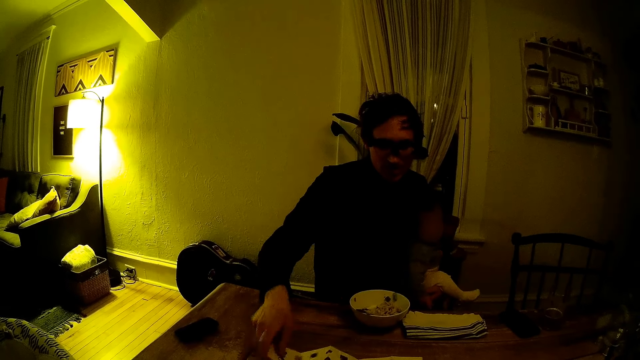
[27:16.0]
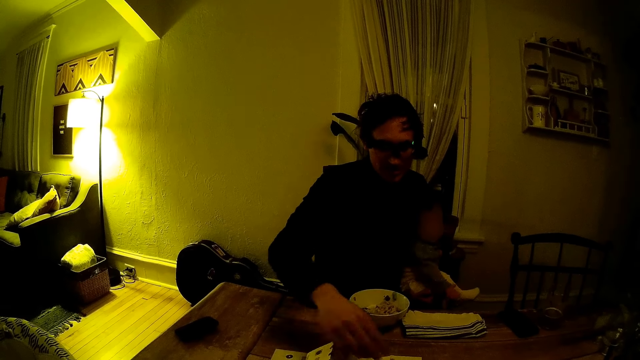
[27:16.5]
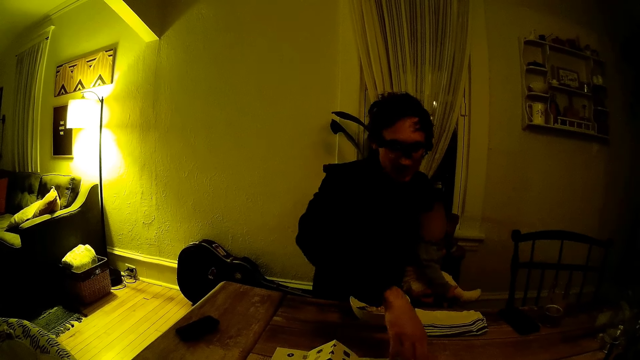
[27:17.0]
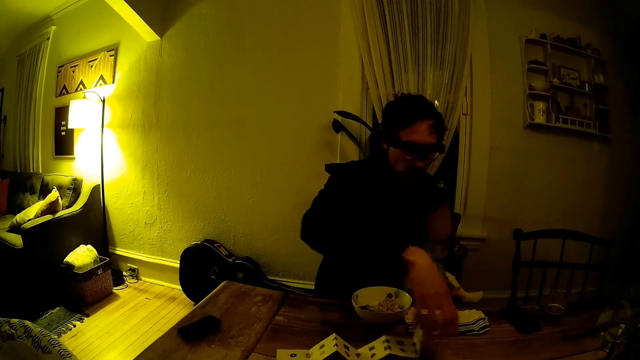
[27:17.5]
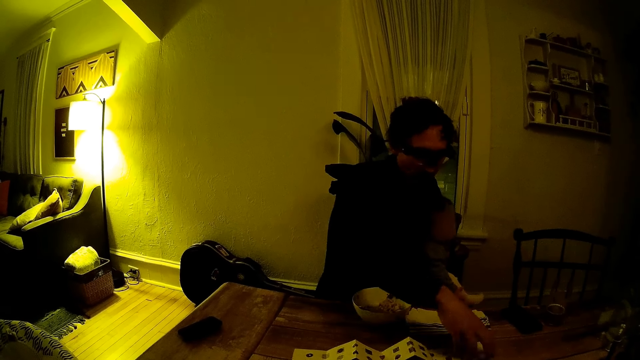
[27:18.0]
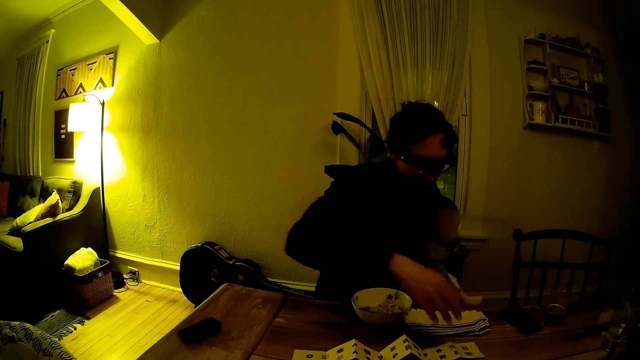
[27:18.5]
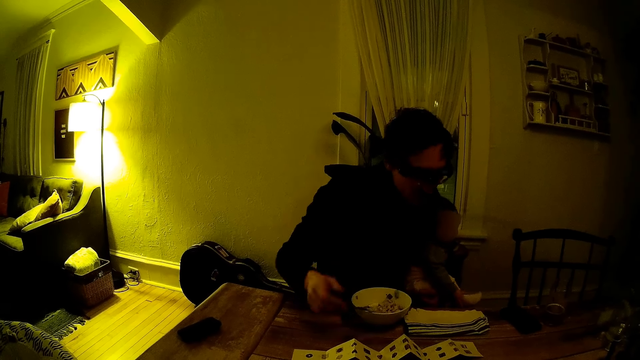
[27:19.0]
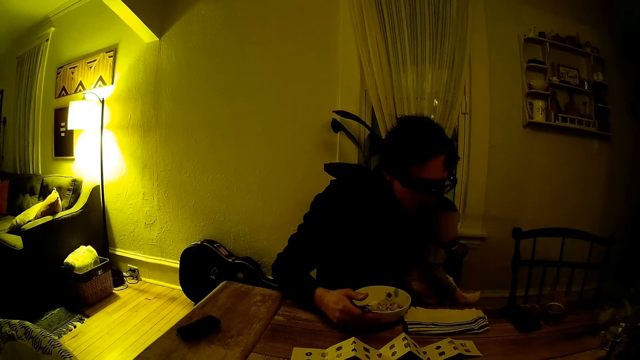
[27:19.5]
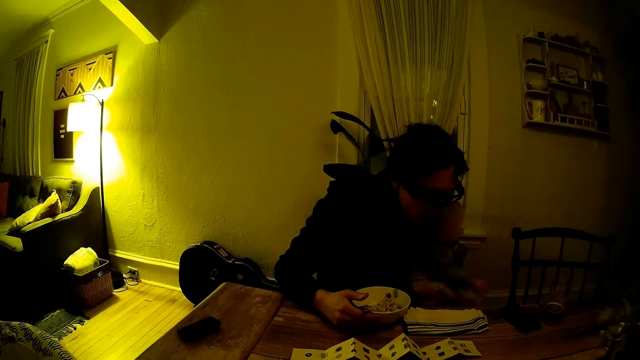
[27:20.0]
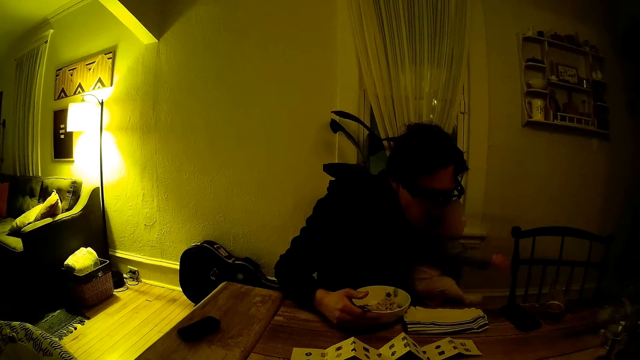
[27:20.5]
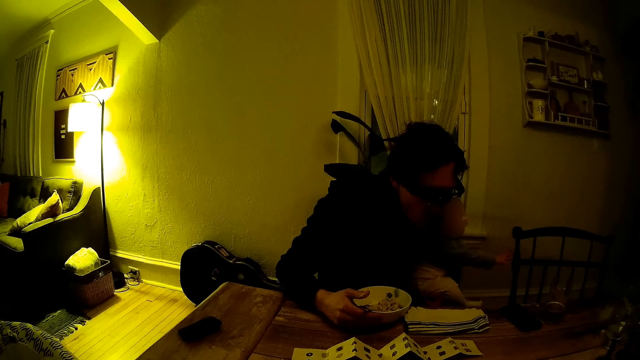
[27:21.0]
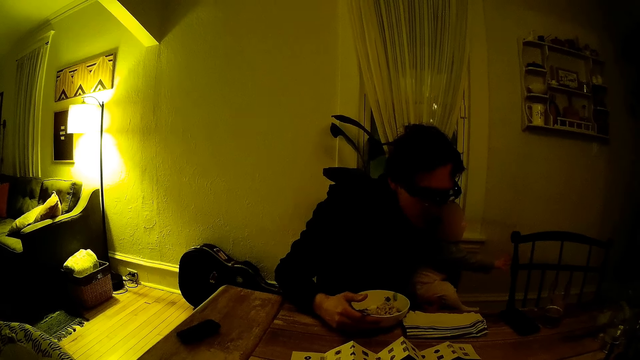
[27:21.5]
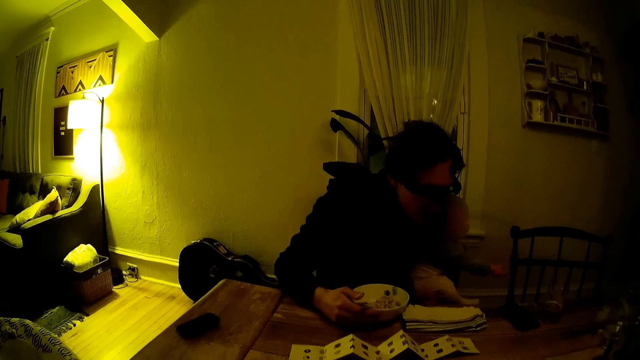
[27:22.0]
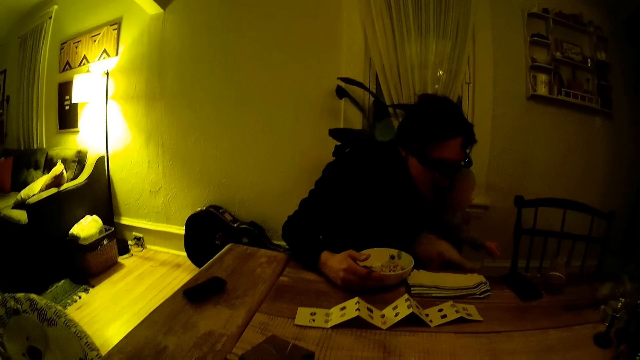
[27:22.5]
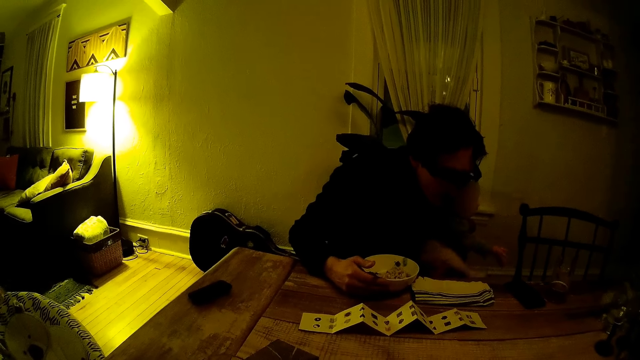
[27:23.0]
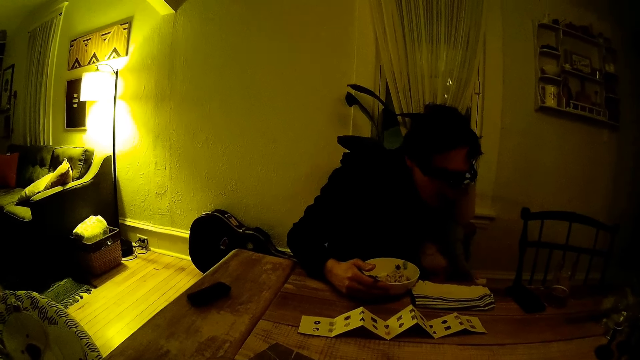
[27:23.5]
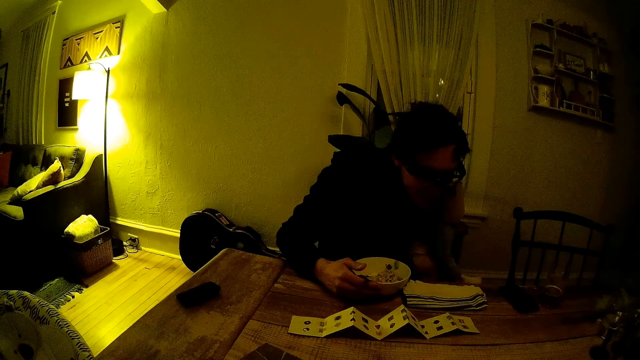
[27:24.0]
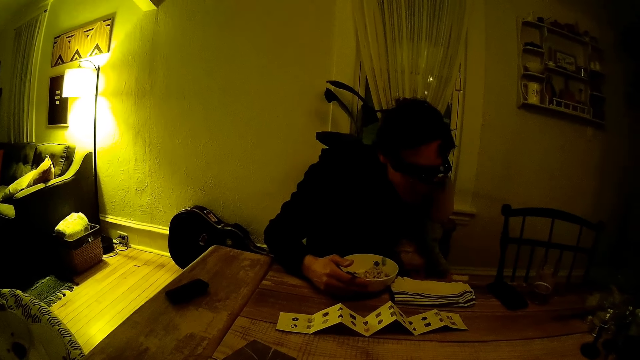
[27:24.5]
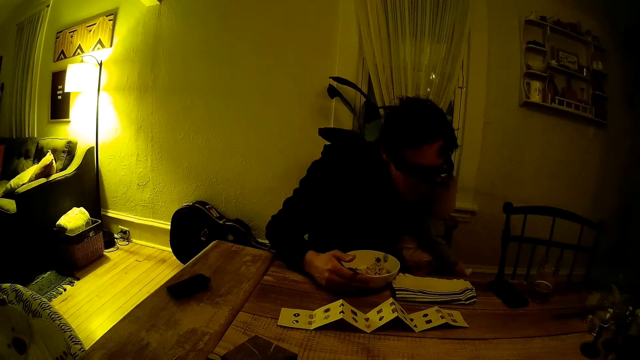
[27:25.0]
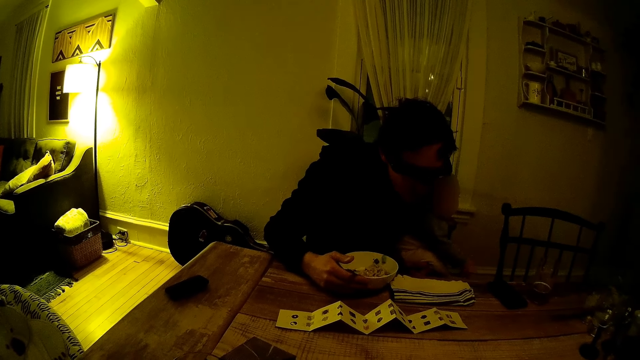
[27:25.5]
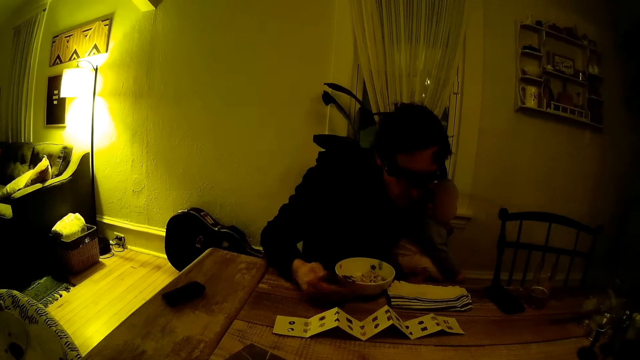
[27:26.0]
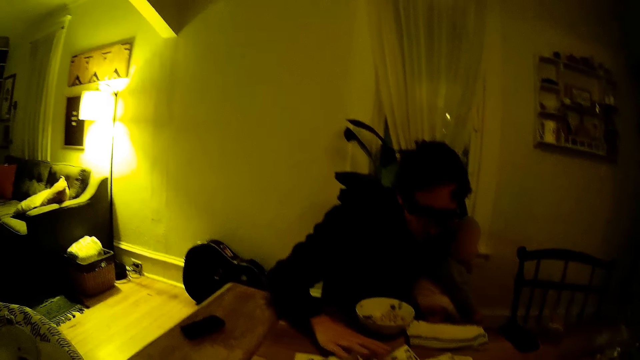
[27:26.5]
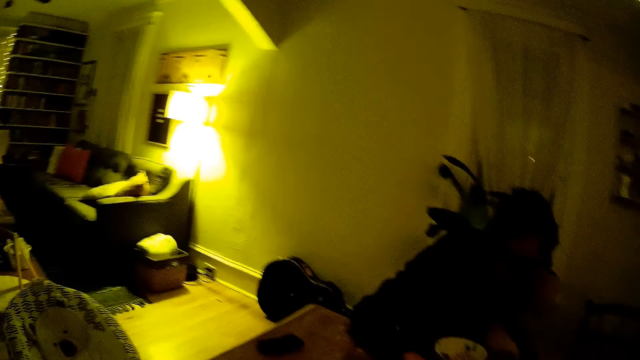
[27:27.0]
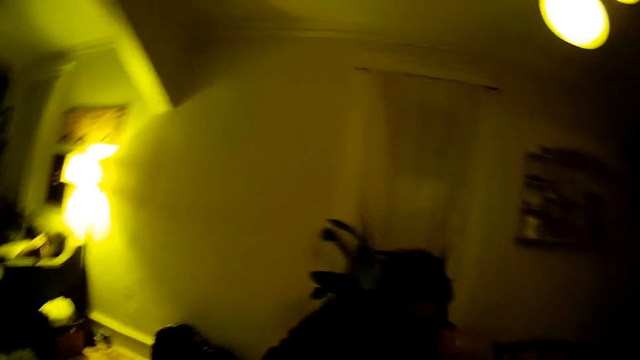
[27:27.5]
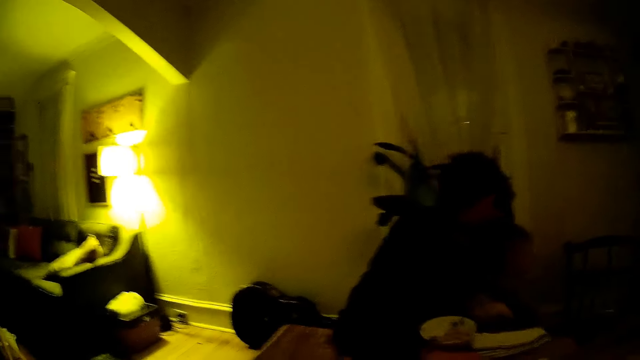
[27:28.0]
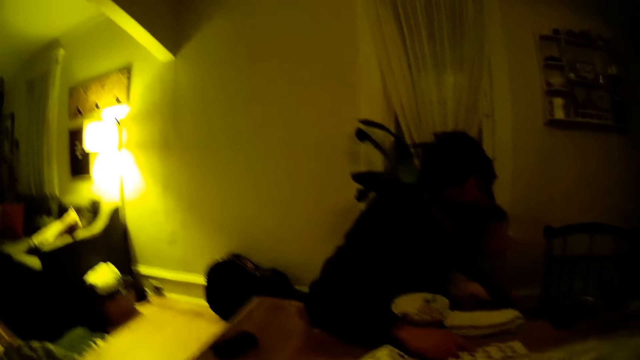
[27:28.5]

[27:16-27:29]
The man removes his right hand from the slip on the table with the toddler in his left hand. The man spreads the slip on the table with his right hand. The man removes his right hand from the slip on the table with his left hand around the toddler. The man reads the manual. The man places his right hand on the bowl of food with his left hand around the toddler. The man converses with the camera wearer in the apartment. The man reads the manual. The man stretches his right hand over the slip on the table.

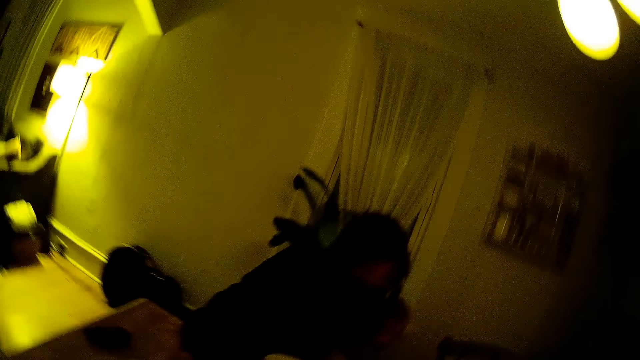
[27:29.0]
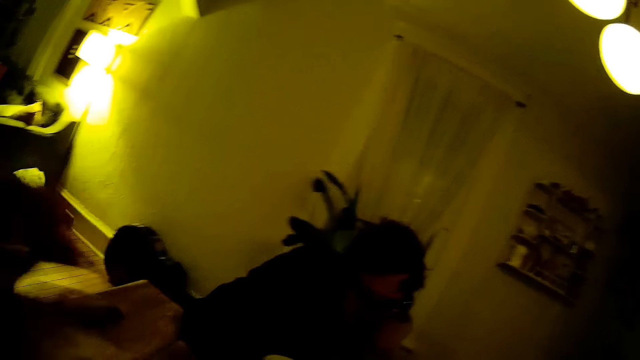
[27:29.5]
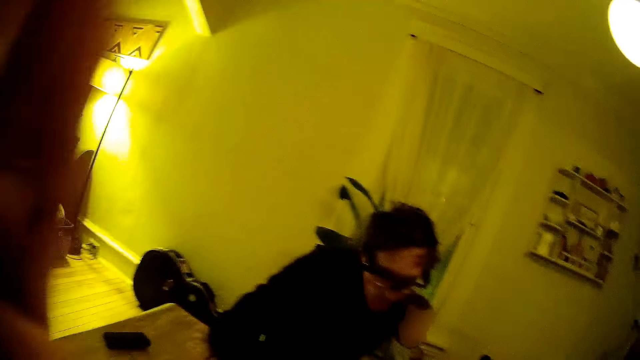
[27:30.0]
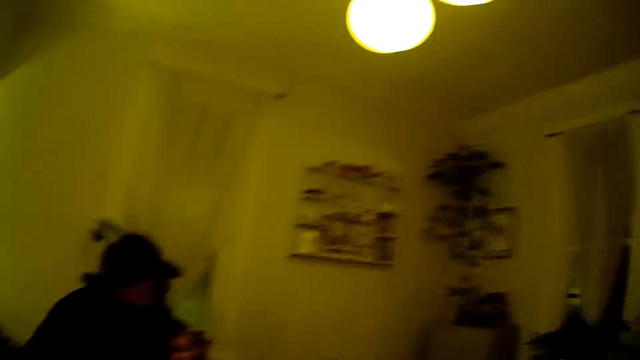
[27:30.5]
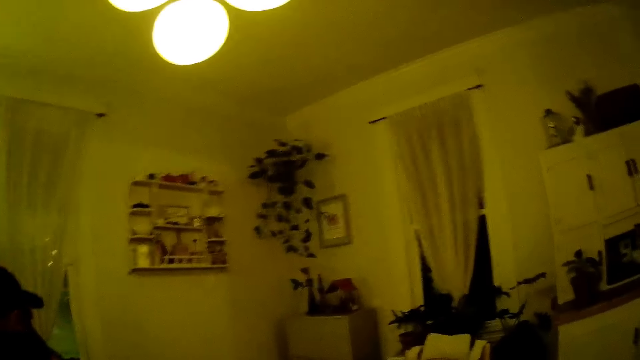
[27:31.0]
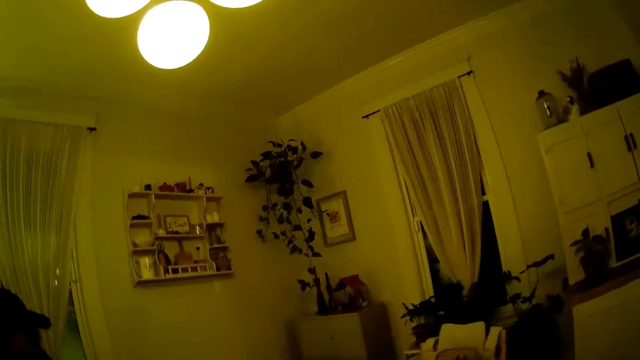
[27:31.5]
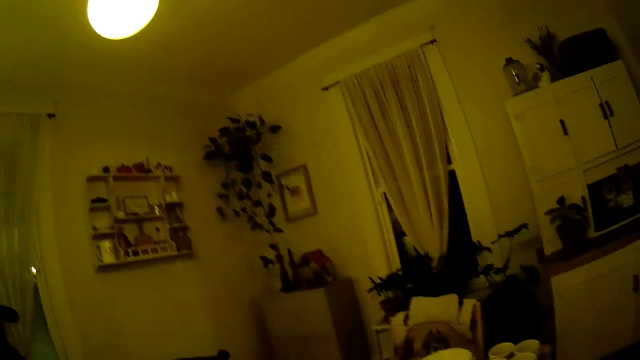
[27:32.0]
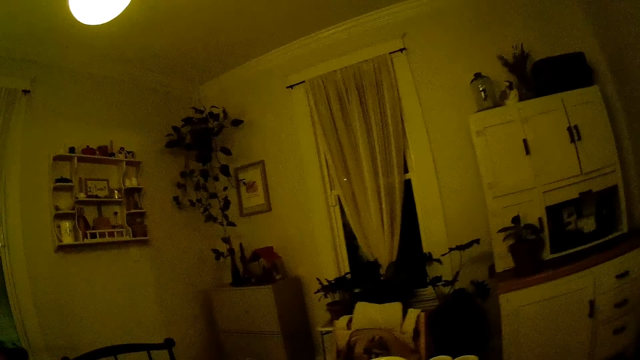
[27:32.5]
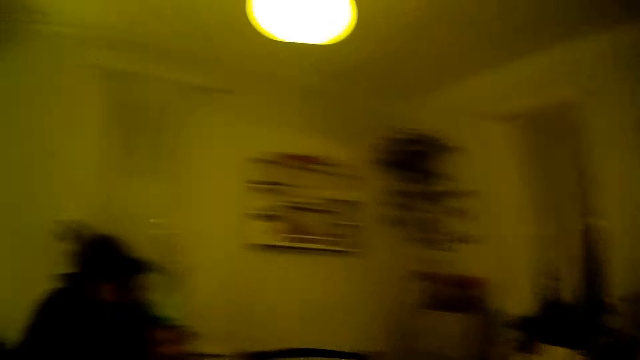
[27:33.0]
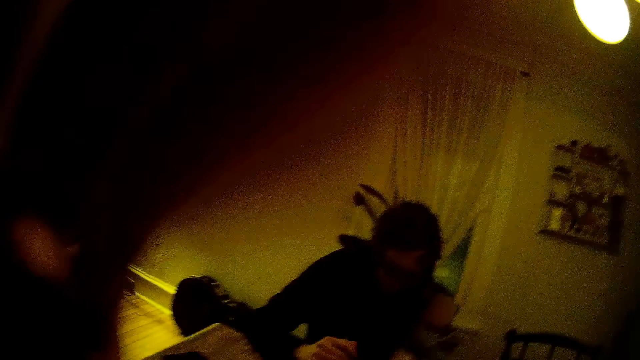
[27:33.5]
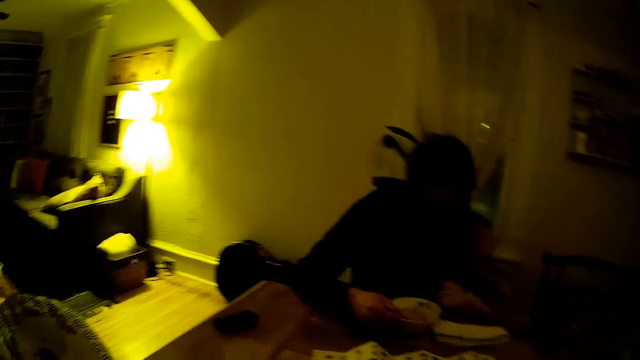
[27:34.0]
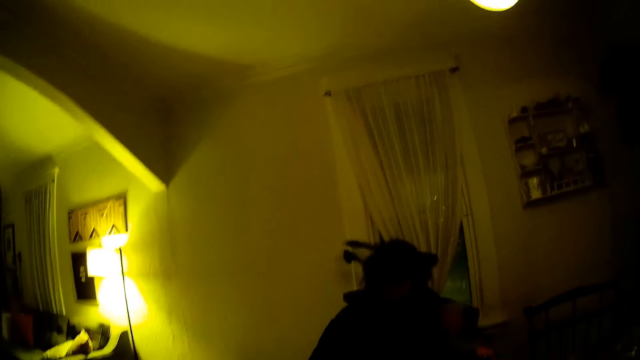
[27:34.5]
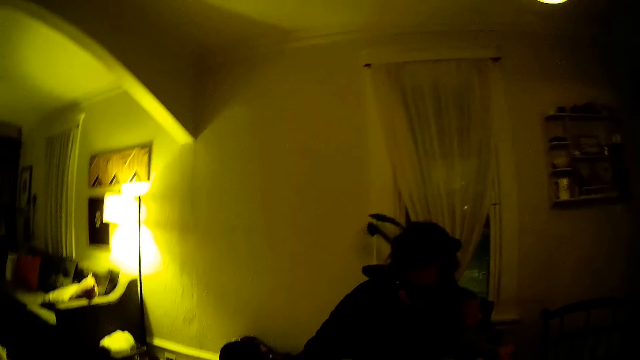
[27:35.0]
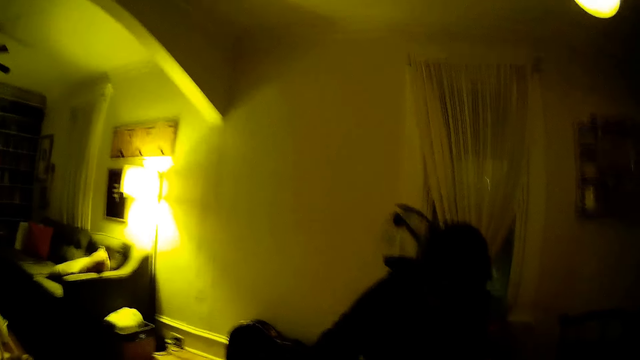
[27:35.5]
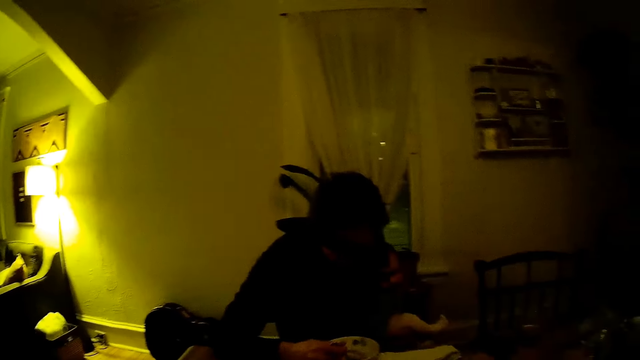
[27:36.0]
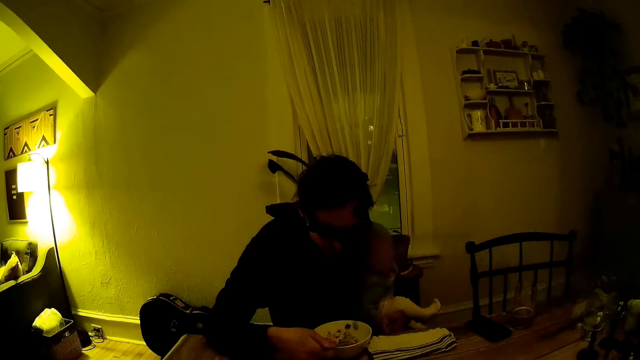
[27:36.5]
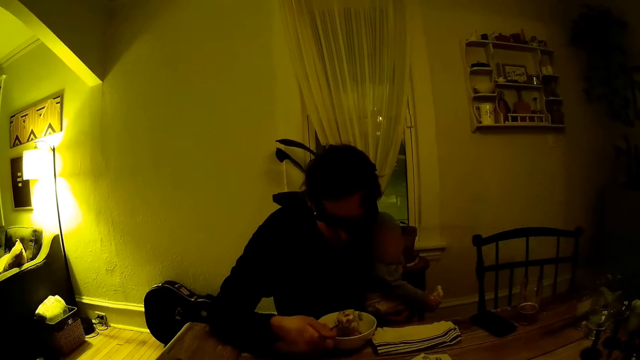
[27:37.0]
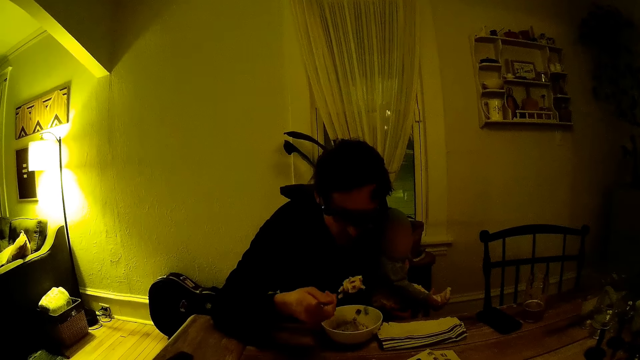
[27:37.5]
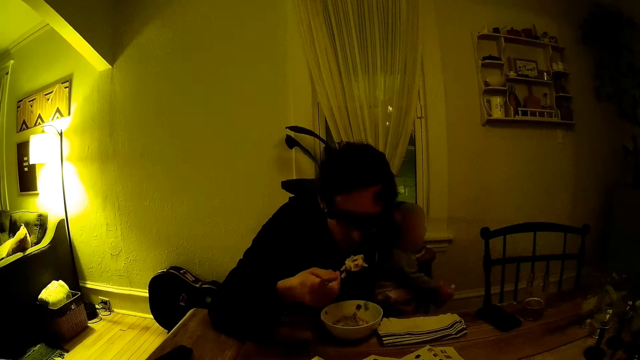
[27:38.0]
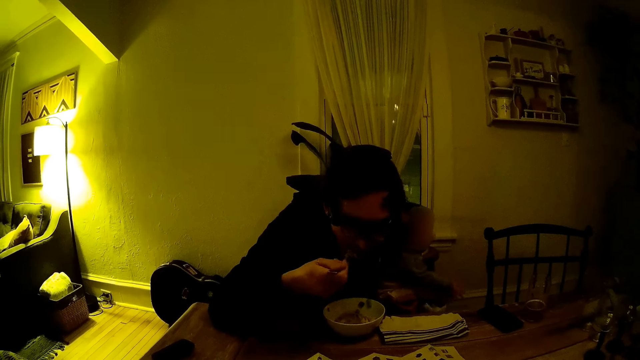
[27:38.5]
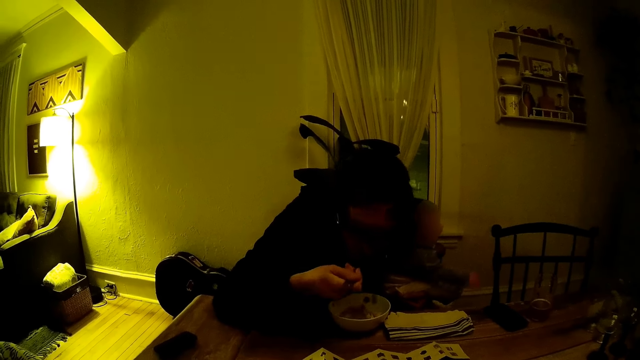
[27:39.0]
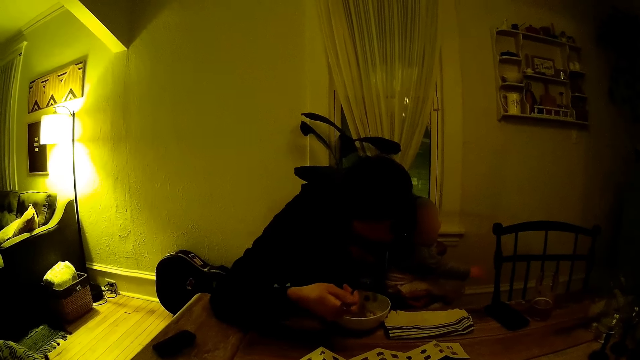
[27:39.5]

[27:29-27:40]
The camera wearer touches her face with her right hand. She removes hair from the camera's surface. She talks to a man. She looks around. She removes hair from the camera's surface. She stares at the man. The man eats from the bowl of food on the table with a spoon in his right hand. The man reads the manual. The man eats from the bowl of food with the spoon in his right hand.
